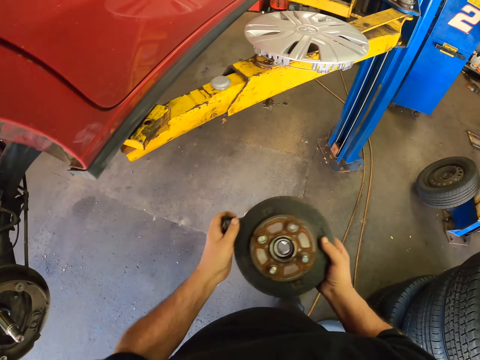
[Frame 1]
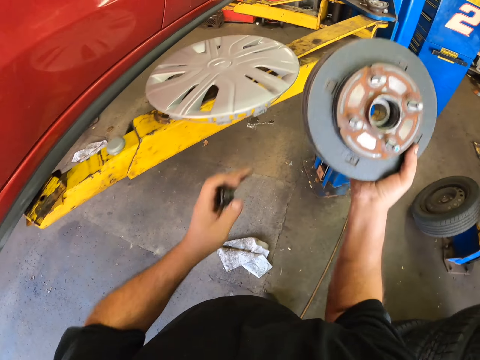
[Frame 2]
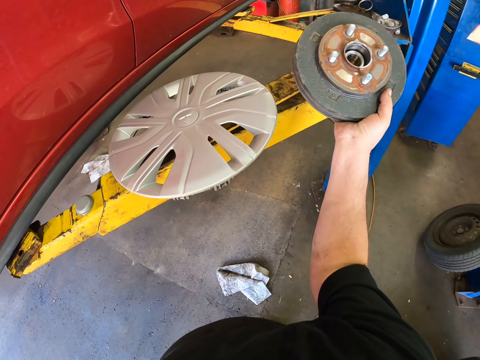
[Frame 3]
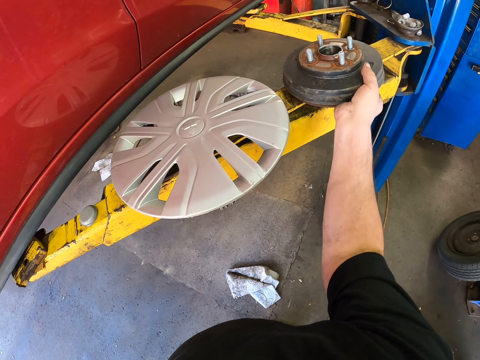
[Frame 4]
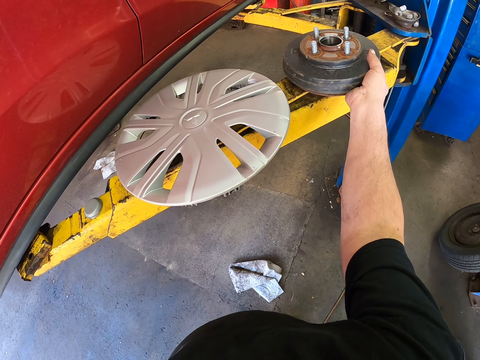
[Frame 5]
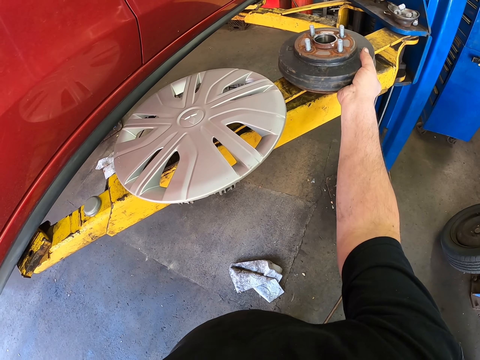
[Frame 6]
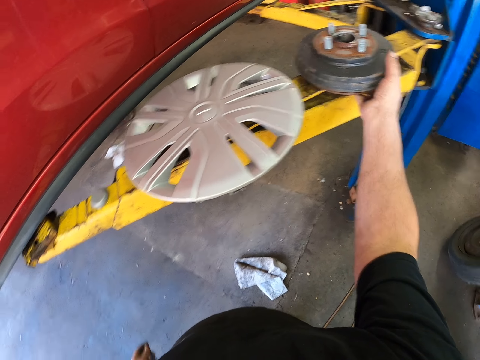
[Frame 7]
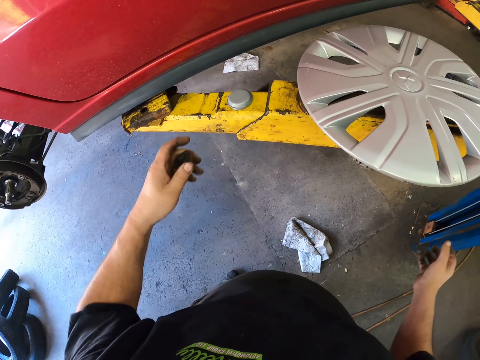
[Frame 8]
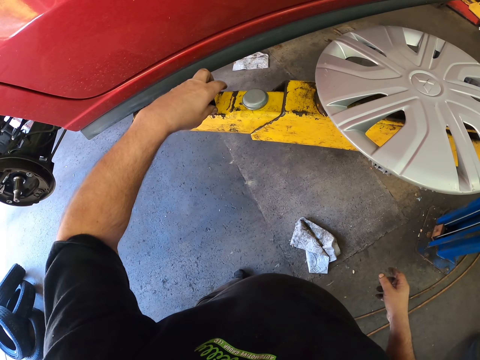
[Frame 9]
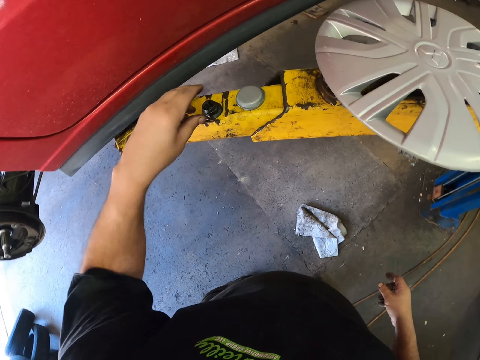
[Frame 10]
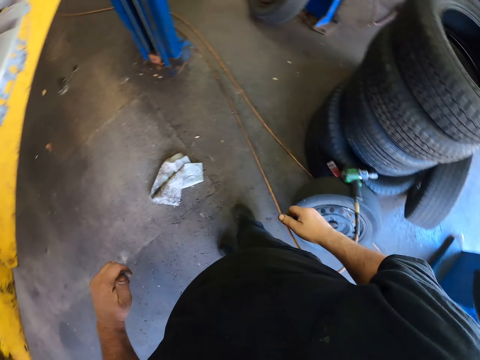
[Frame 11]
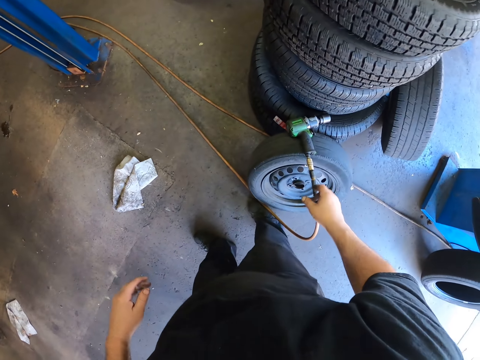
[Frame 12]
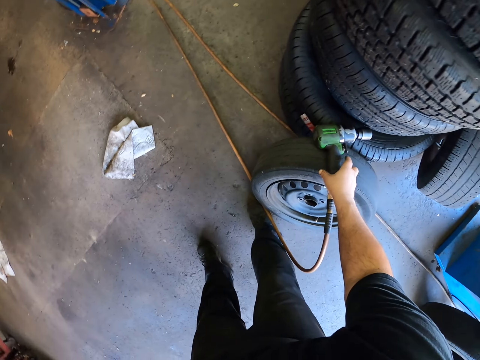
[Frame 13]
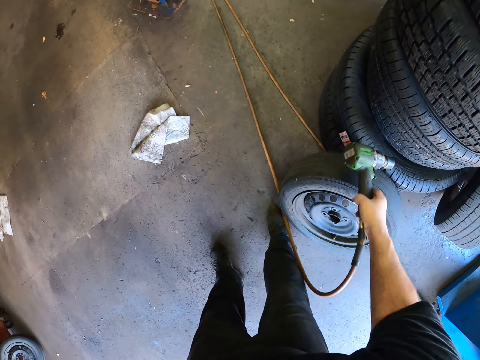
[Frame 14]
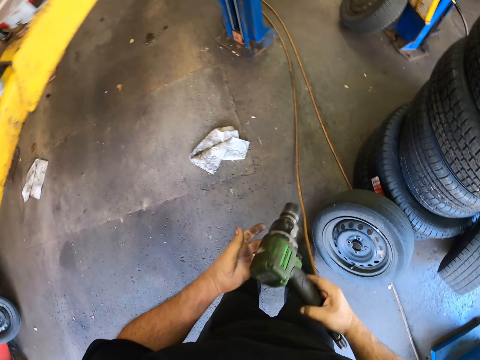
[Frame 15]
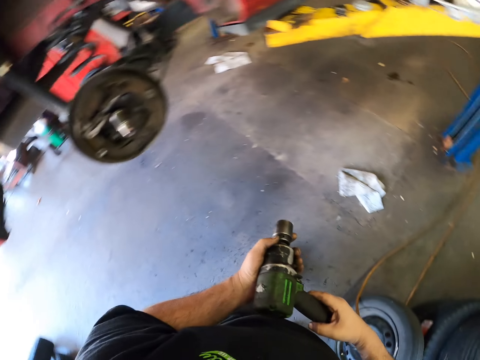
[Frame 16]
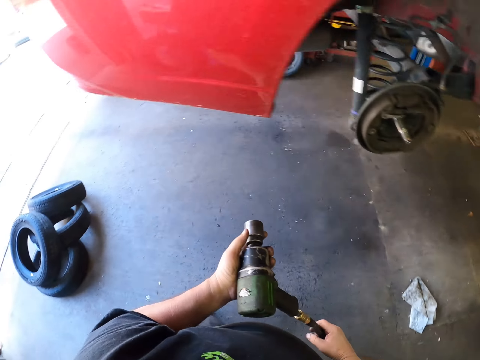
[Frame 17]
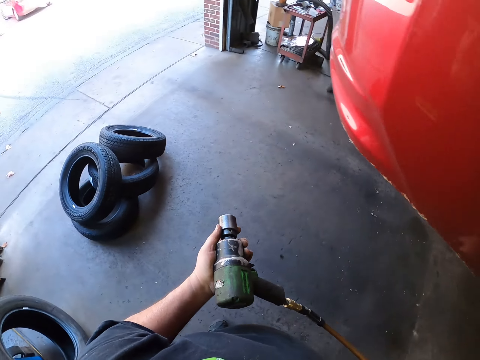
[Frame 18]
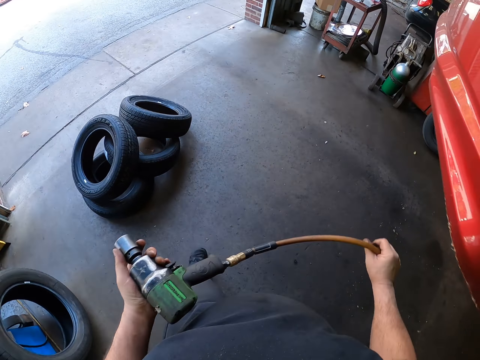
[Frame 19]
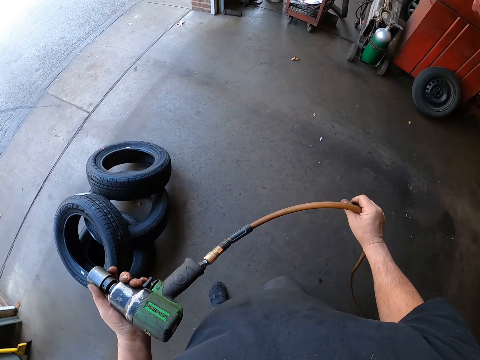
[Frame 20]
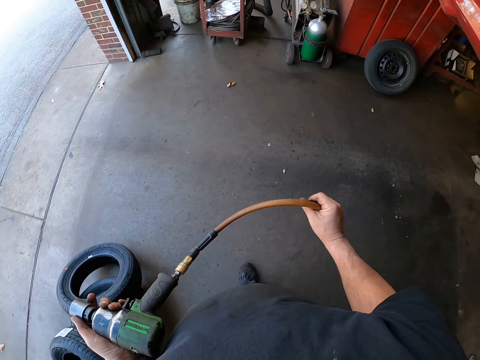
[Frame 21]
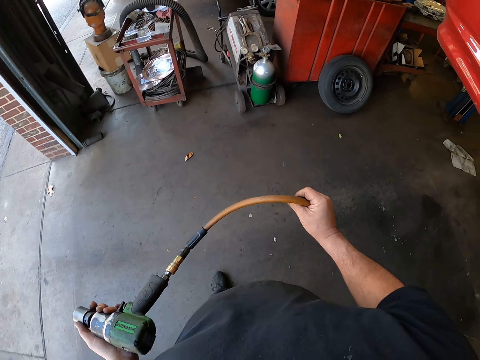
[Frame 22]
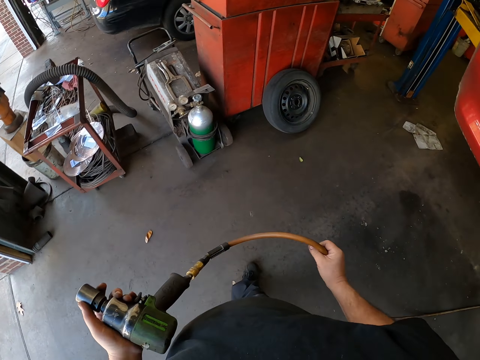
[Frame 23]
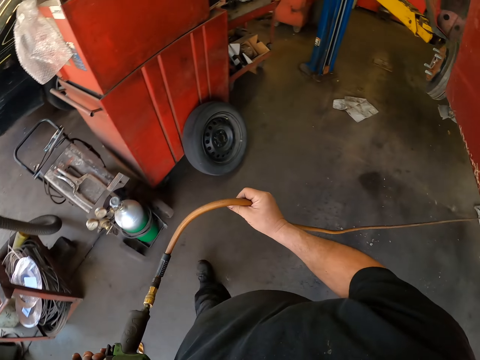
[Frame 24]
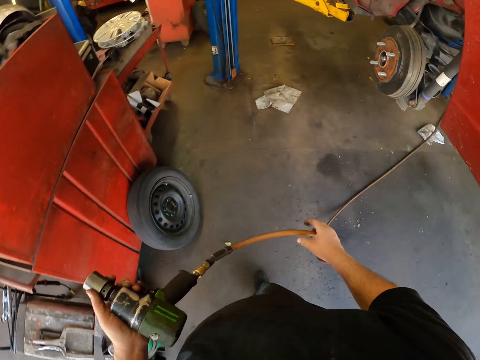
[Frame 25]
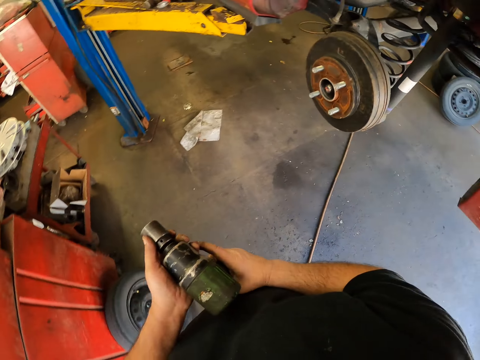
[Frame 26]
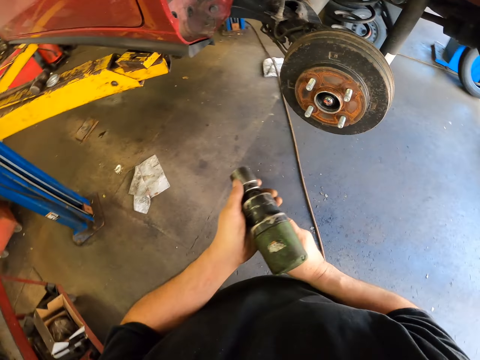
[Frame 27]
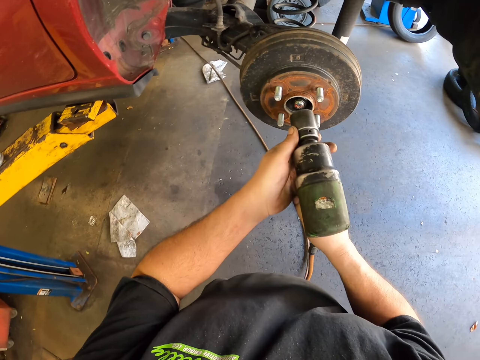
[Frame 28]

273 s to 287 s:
The camera wearer puts the wheel bearing on the metal stand. They put the nut on the metal stand. They pick up the impact wrench. They hold the drill with both hands. They move around.

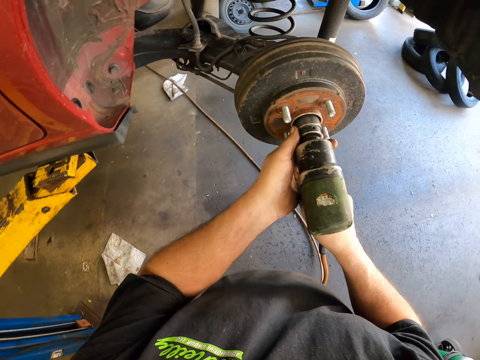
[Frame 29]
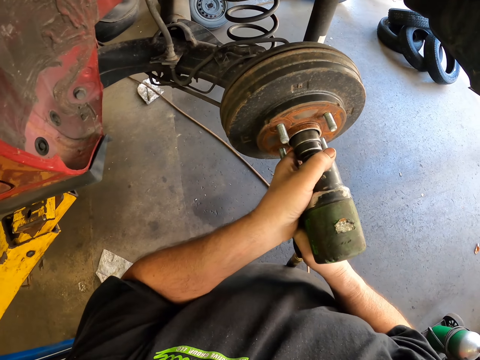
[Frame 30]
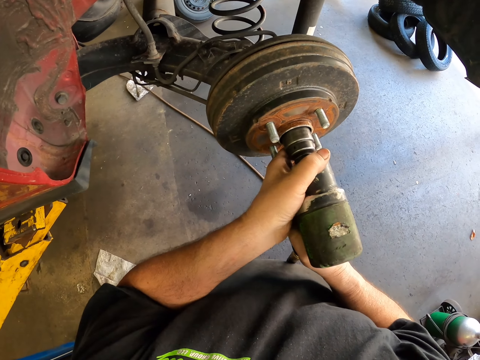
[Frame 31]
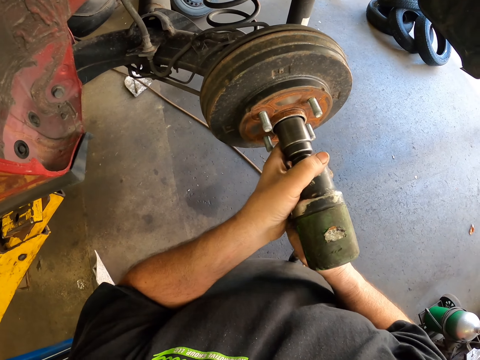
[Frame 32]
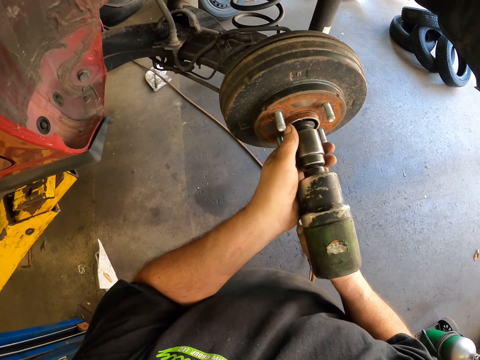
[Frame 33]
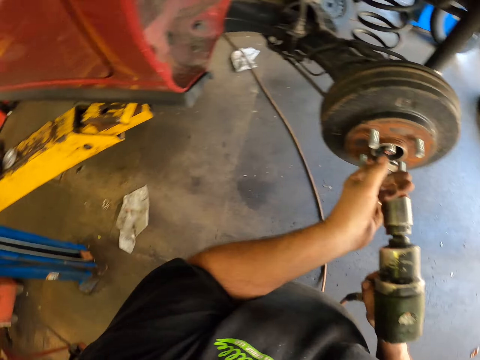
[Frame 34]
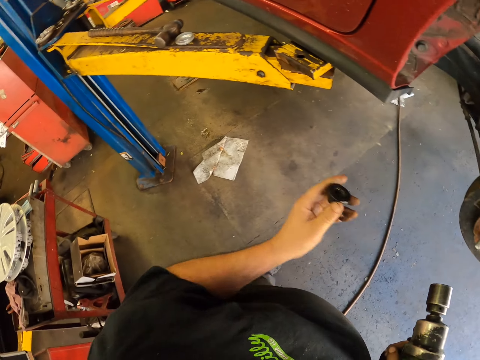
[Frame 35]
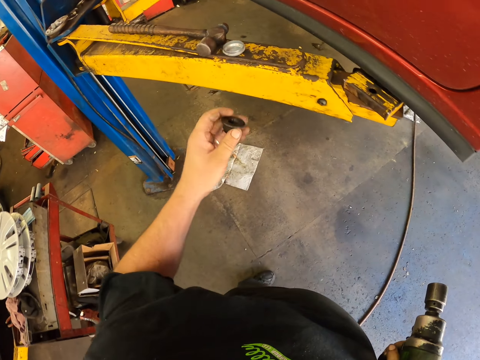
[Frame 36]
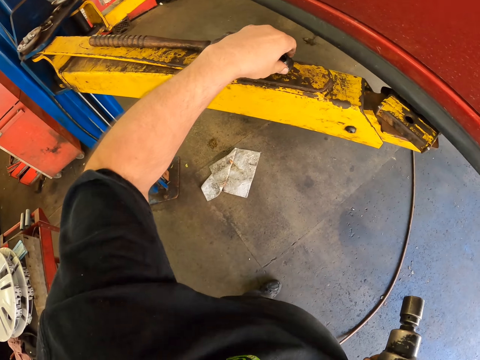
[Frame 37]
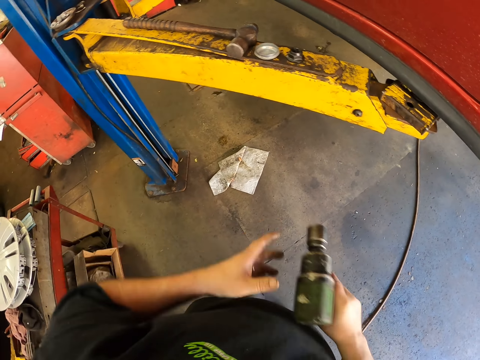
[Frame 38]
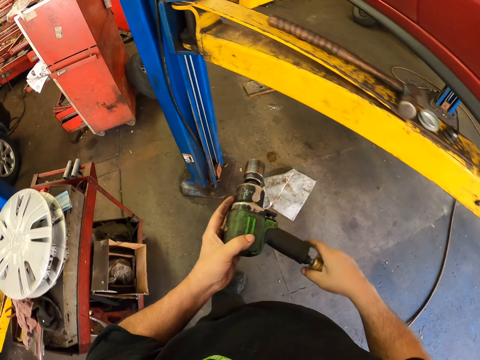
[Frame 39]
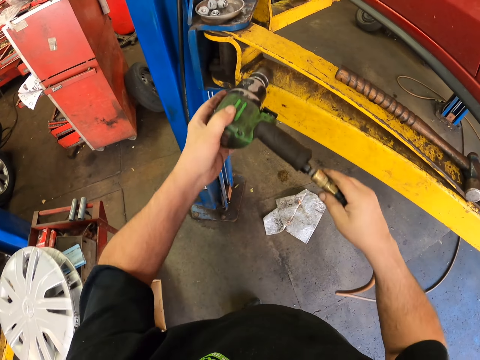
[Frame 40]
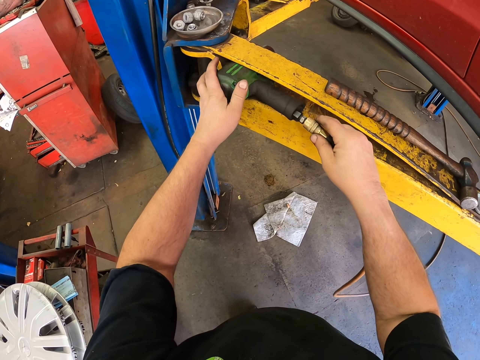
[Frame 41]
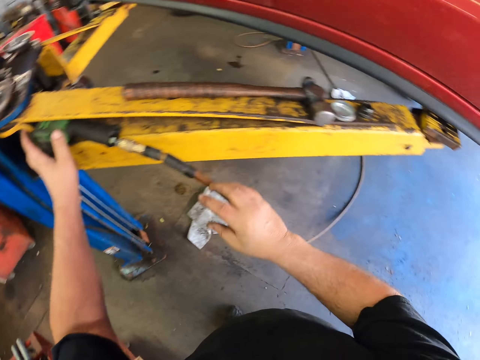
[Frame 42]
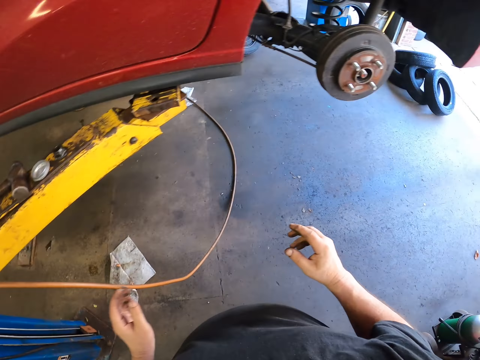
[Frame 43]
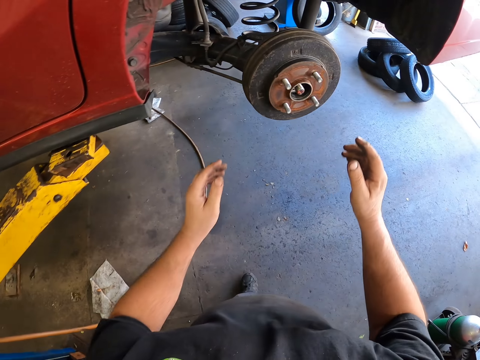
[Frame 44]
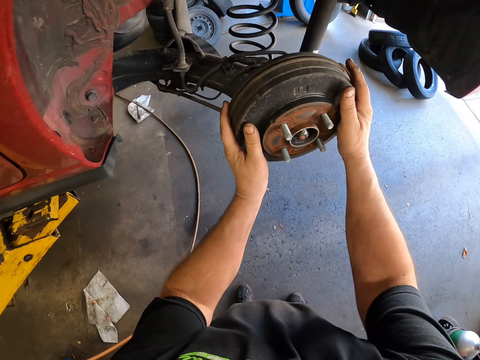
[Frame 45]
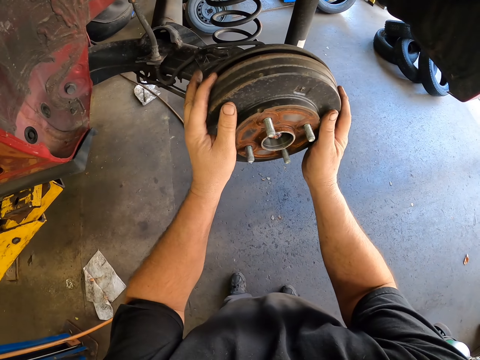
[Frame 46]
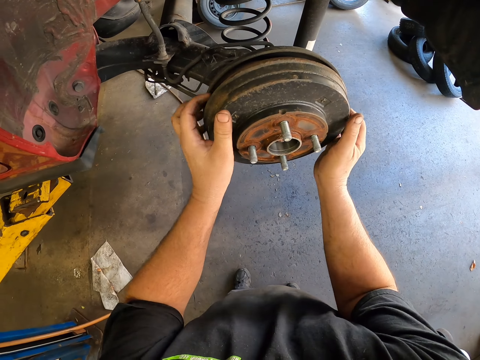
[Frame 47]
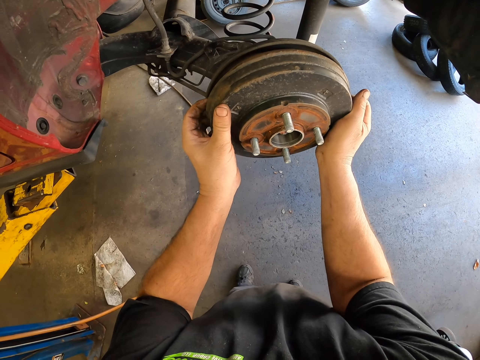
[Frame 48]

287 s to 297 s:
The camera wearer unlocks the hub. They hold the cover. They put the drill on the car lift.

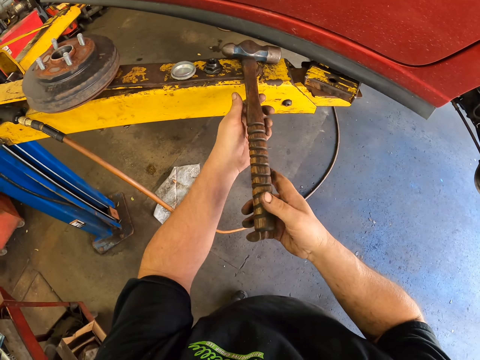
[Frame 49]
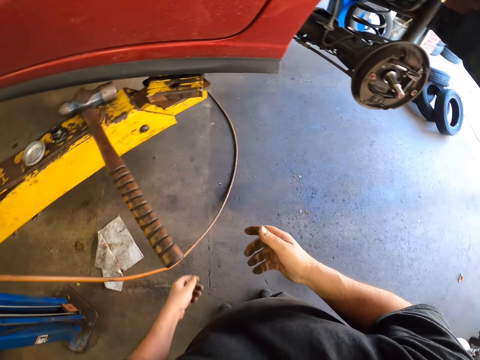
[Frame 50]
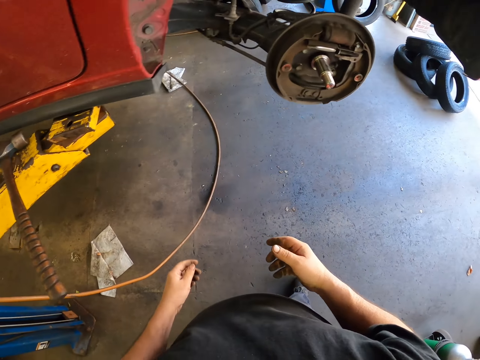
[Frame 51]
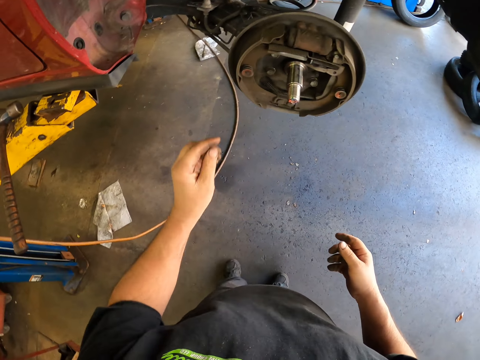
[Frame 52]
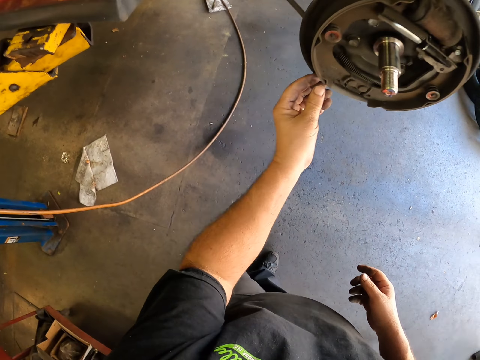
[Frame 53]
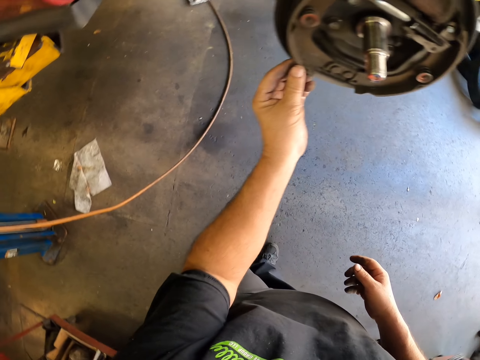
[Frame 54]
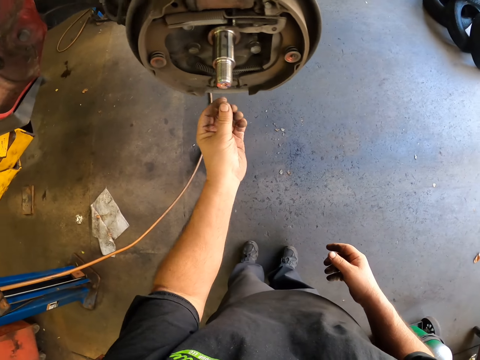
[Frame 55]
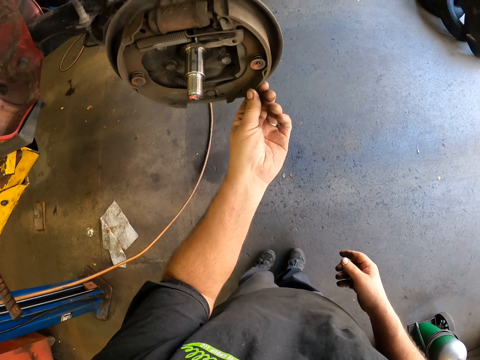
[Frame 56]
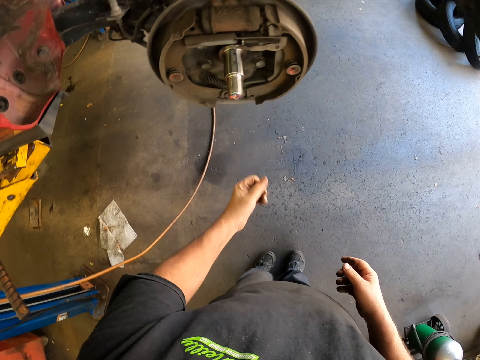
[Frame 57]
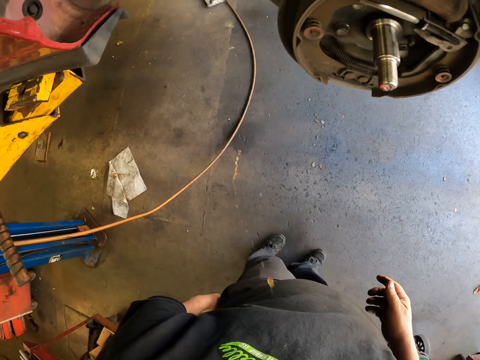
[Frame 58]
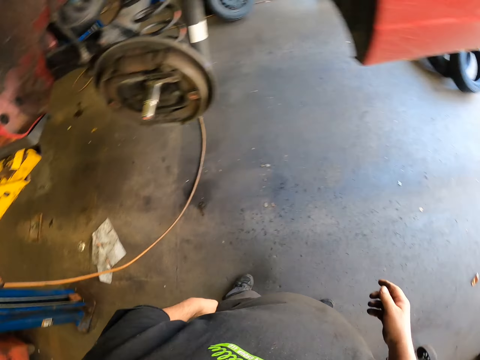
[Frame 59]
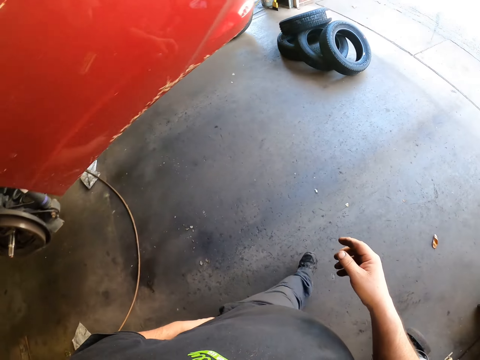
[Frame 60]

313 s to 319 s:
The camera wearer puts the hammer on the car lift.
